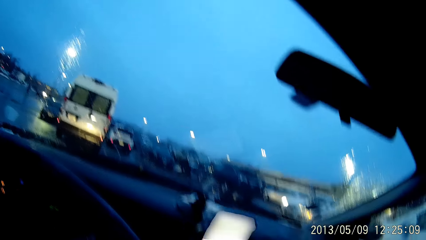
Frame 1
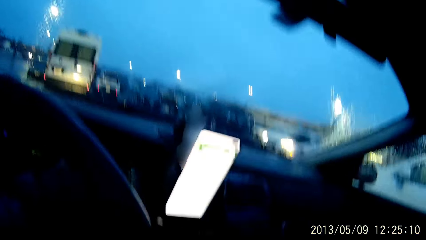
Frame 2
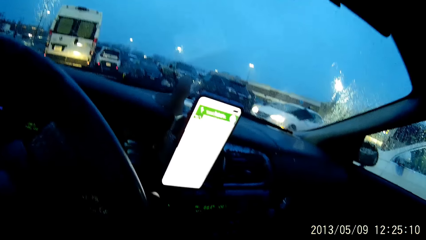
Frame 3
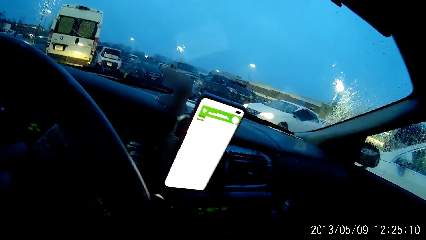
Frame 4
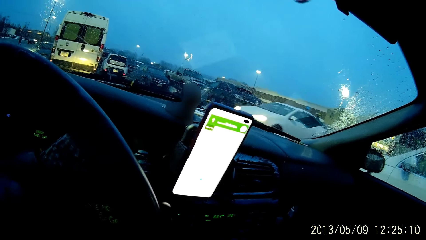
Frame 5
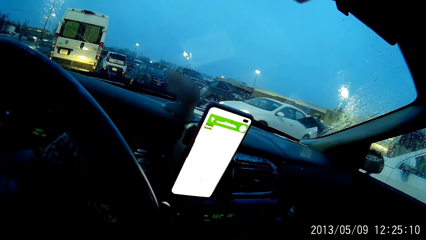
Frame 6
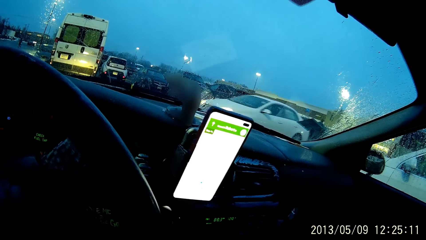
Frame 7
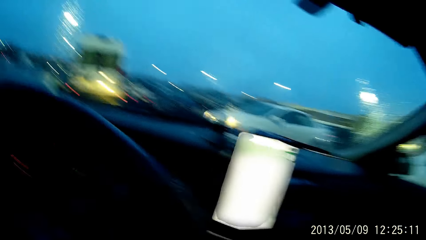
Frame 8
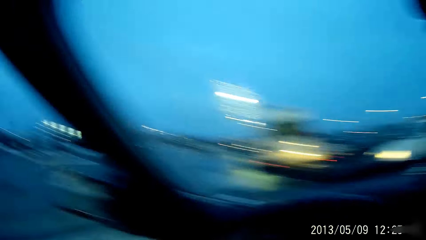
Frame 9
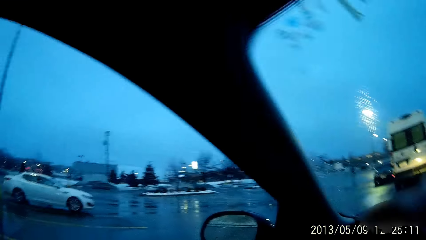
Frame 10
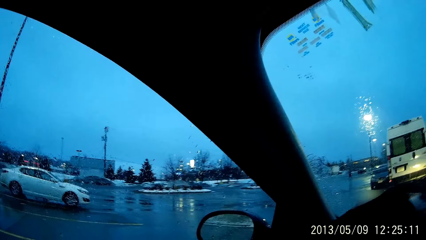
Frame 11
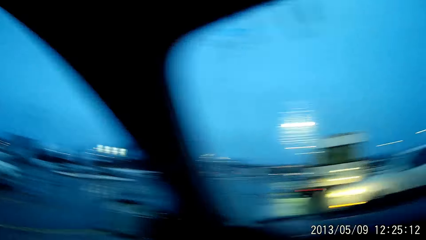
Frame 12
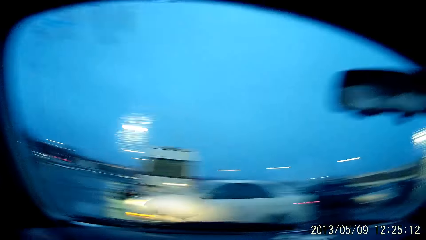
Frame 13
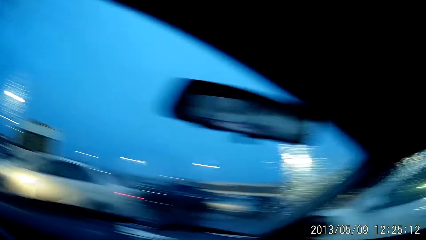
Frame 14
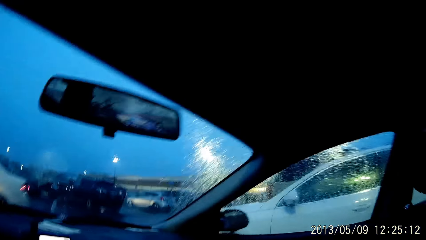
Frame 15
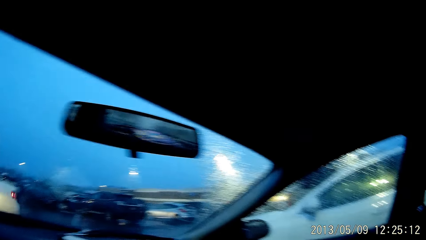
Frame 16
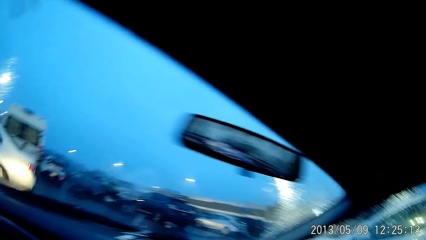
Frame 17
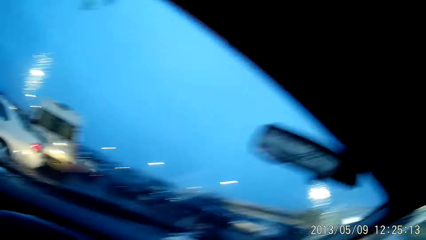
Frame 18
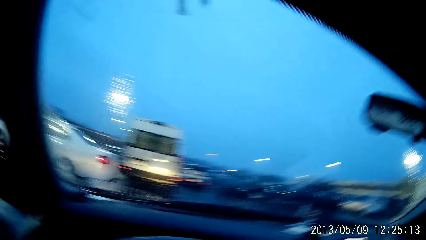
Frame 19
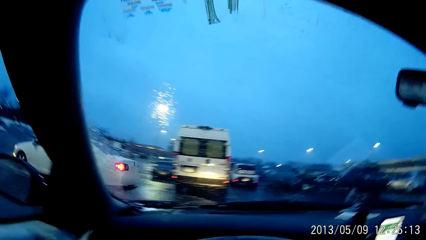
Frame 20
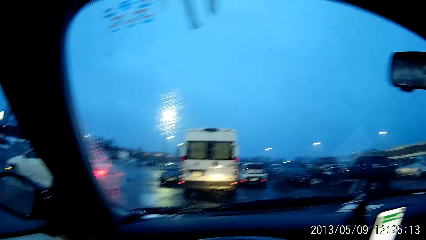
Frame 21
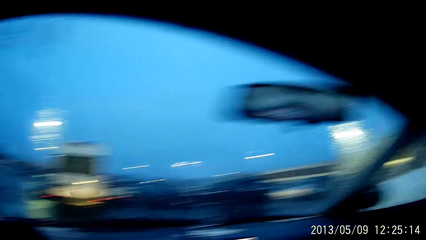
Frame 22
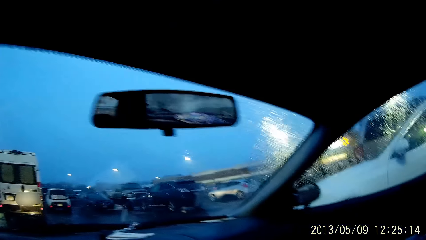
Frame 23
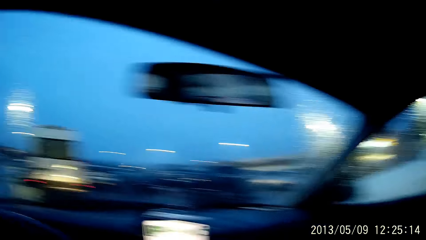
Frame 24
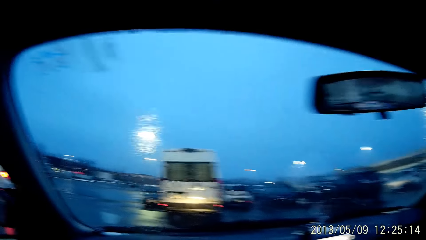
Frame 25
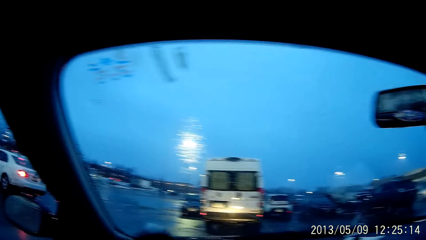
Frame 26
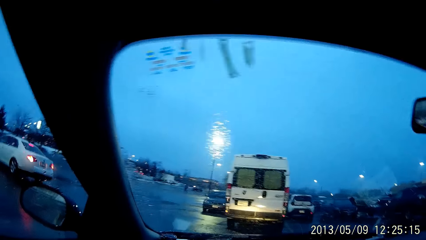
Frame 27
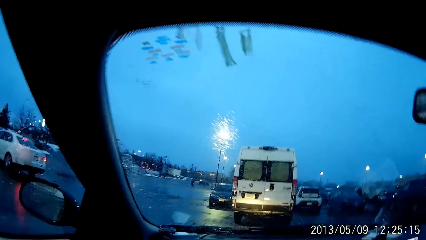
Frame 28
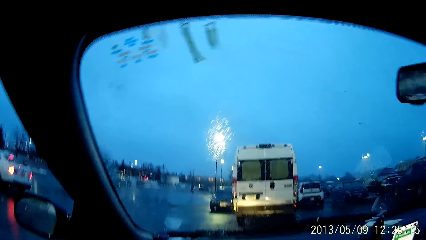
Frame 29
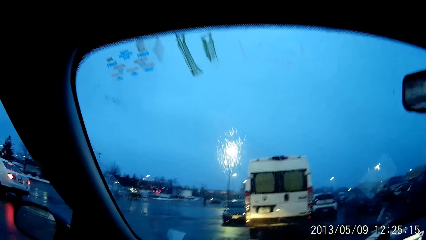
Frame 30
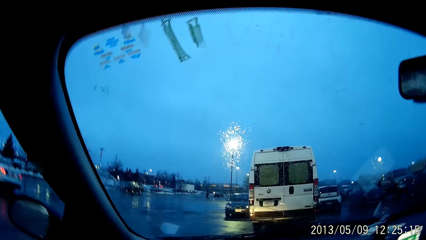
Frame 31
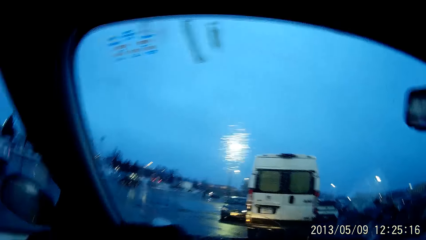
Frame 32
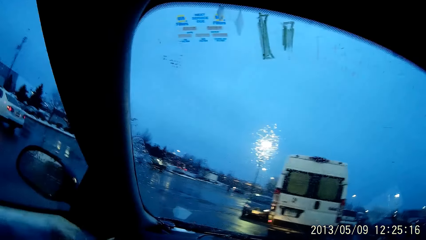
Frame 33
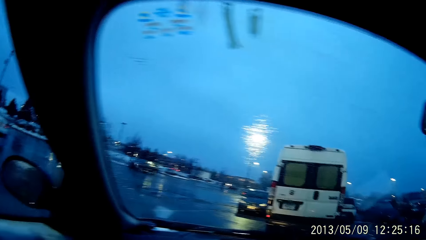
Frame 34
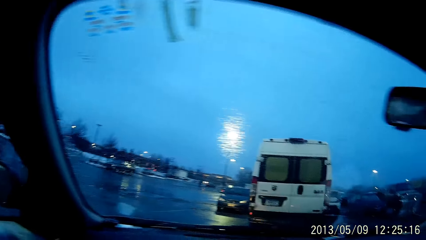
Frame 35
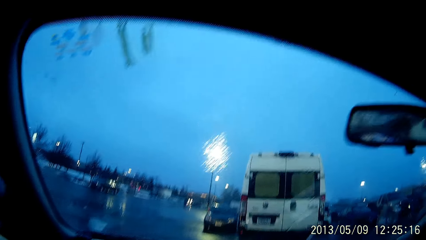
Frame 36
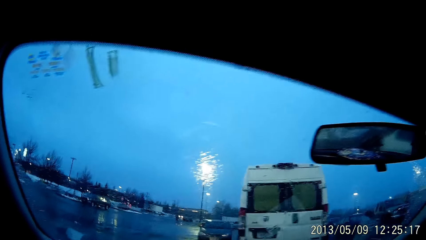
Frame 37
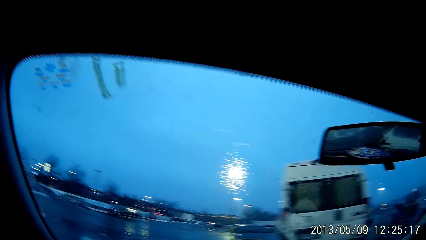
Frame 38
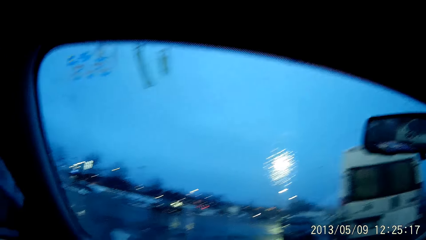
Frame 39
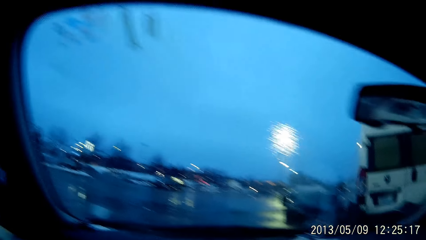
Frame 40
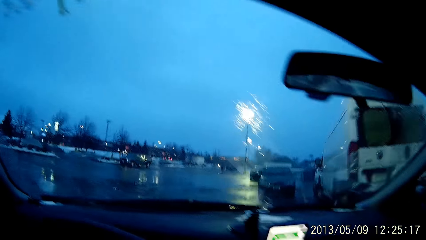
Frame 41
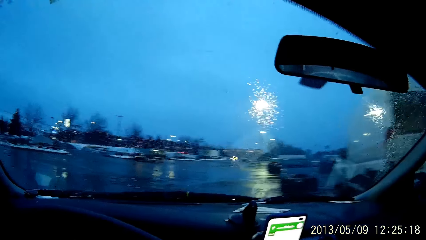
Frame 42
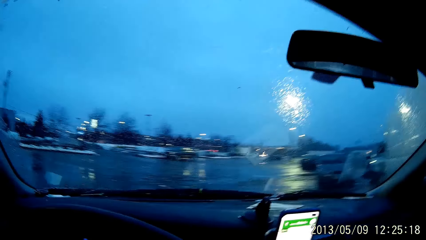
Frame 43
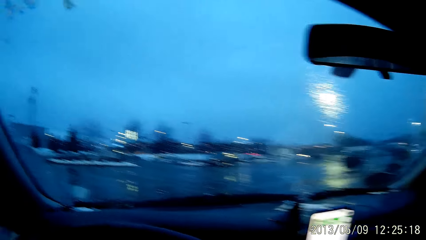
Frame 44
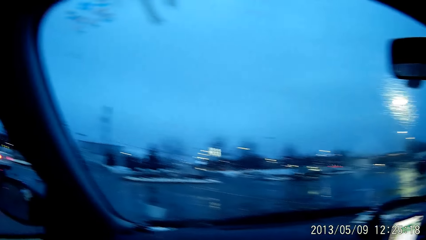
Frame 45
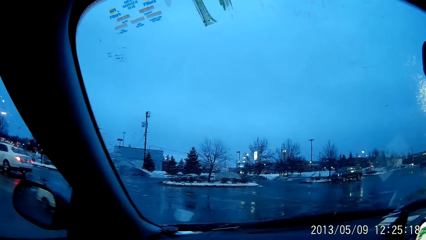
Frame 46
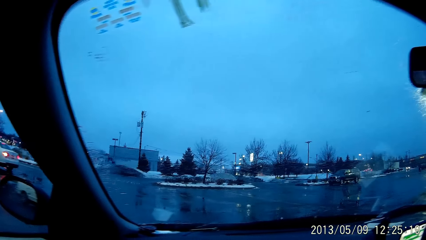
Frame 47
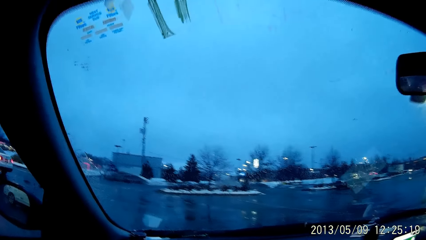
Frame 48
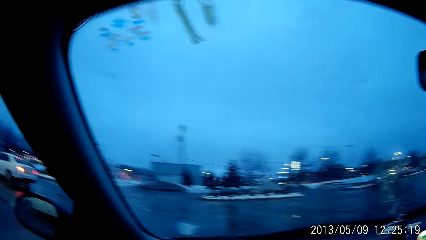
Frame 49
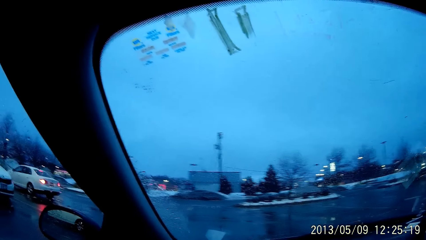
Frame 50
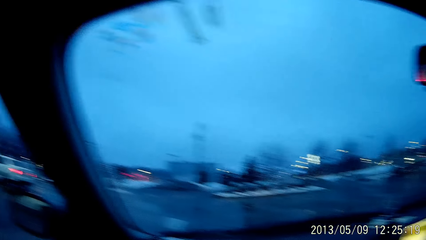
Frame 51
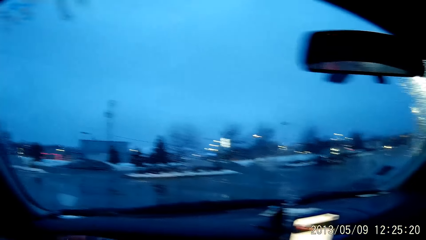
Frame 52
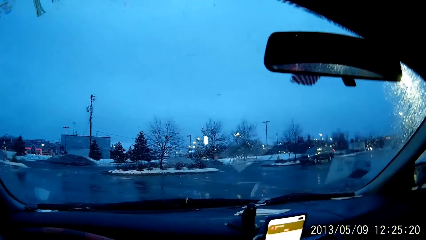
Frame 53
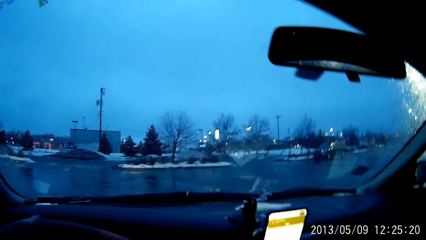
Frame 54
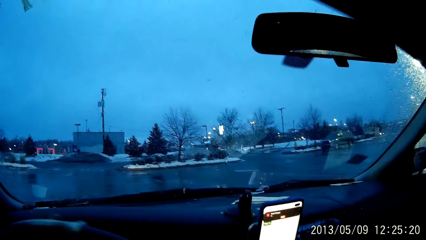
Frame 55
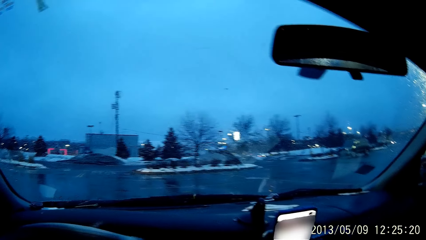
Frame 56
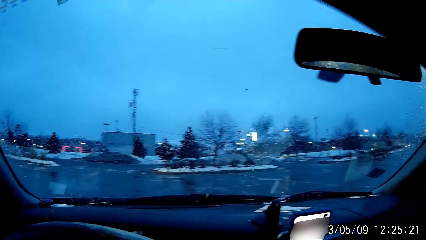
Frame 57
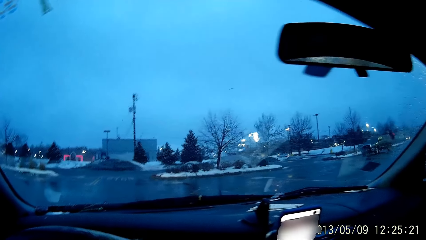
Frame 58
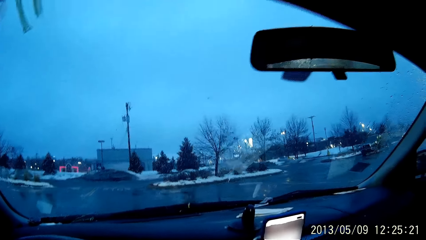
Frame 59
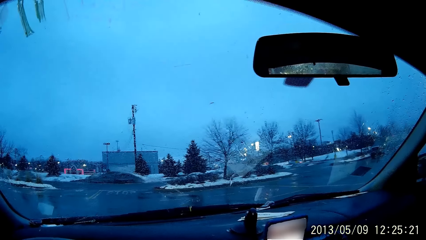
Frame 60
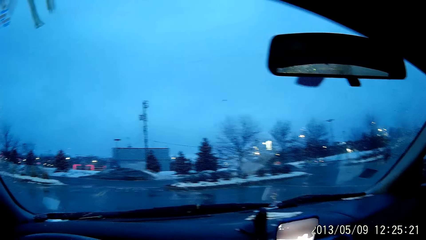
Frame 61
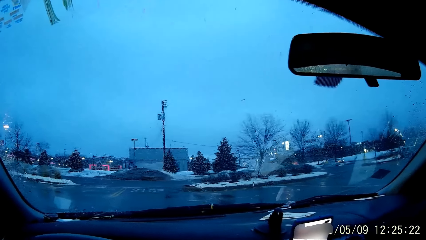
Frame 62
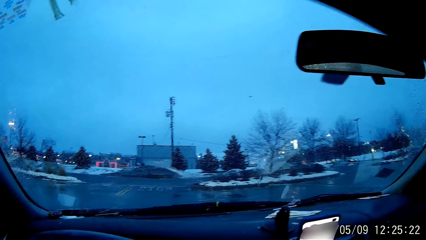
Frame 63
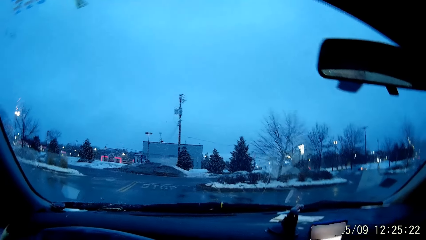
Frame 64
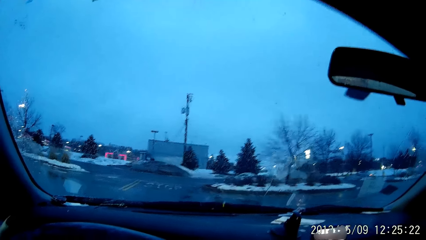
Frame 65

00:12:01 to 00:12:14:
The camera wearer drives the car with her left hand. She drives the car.

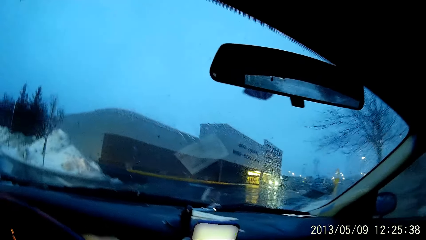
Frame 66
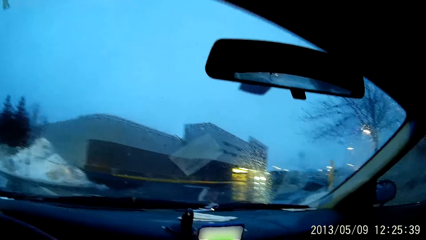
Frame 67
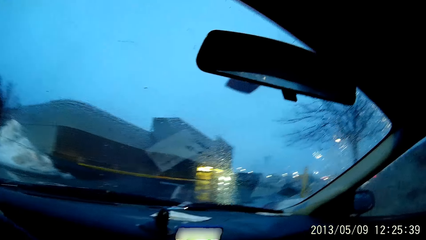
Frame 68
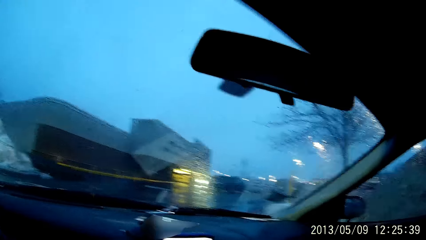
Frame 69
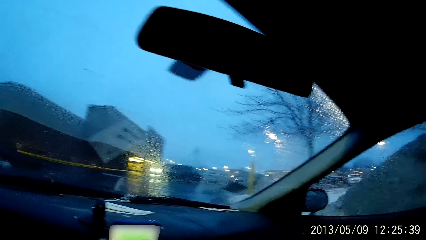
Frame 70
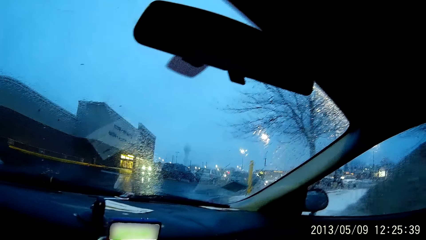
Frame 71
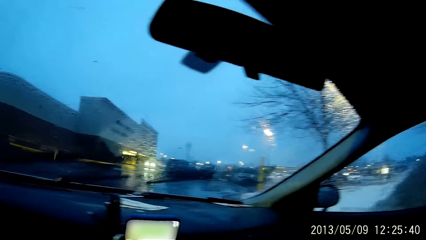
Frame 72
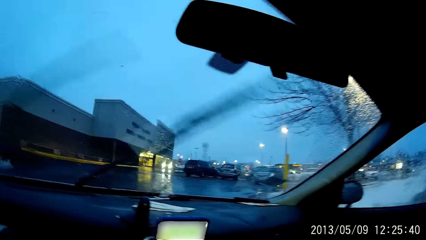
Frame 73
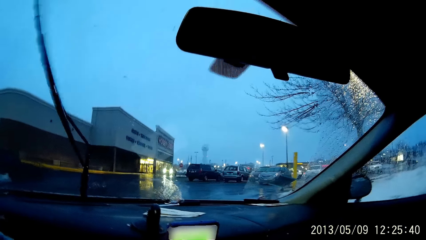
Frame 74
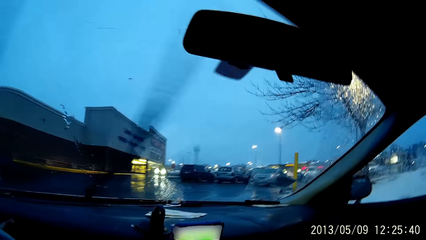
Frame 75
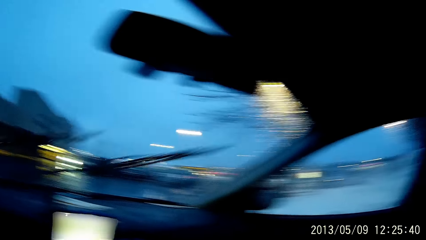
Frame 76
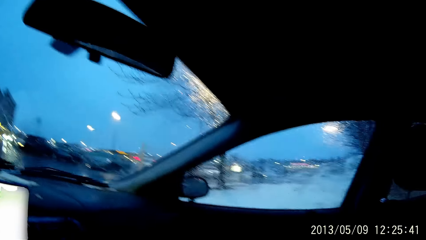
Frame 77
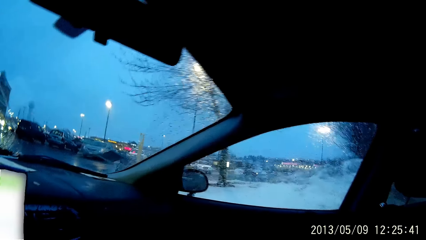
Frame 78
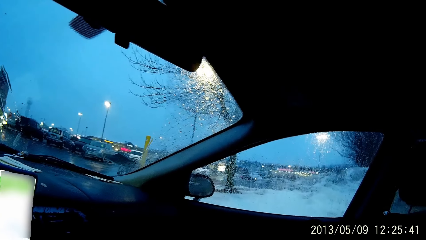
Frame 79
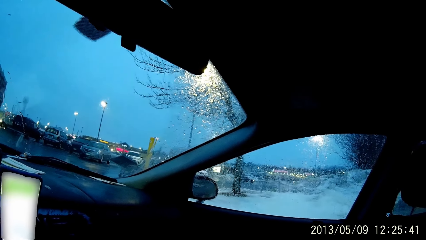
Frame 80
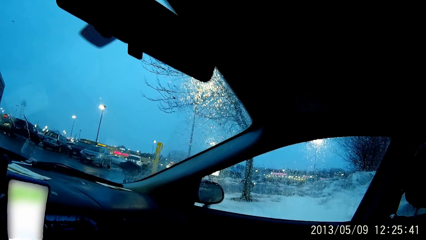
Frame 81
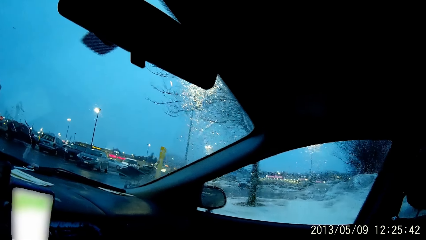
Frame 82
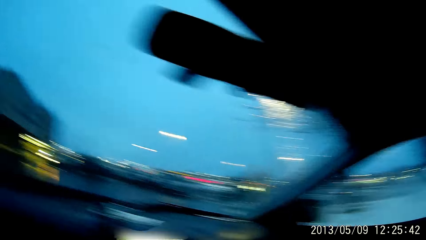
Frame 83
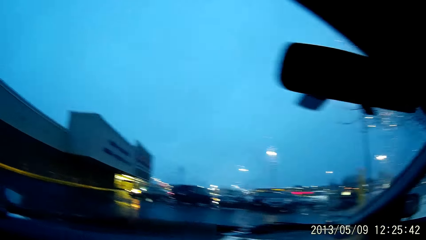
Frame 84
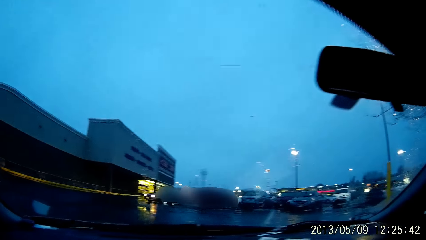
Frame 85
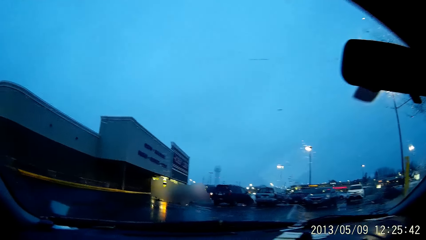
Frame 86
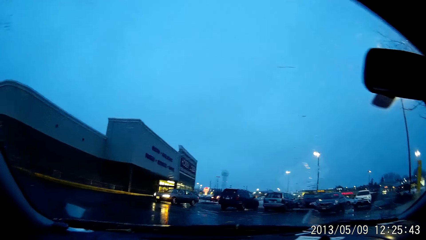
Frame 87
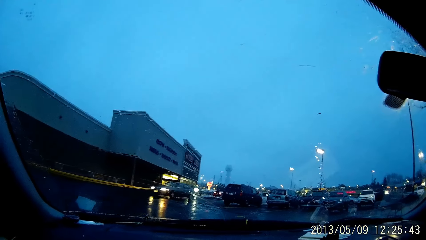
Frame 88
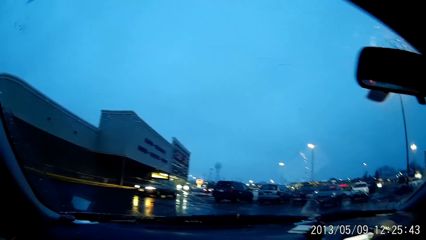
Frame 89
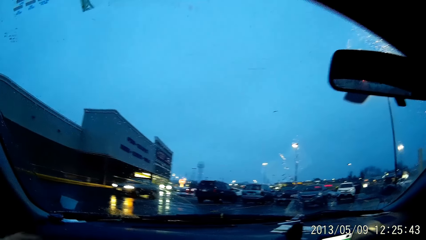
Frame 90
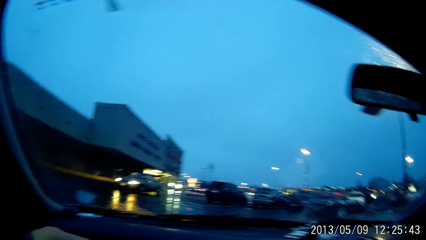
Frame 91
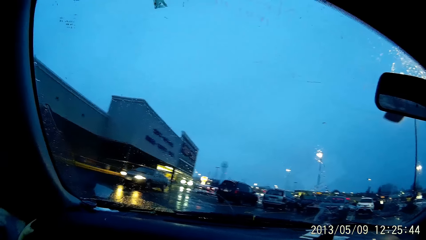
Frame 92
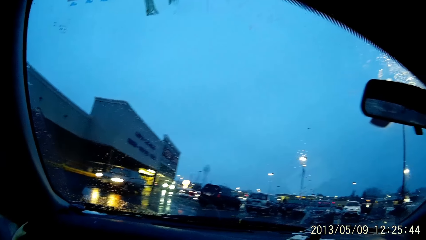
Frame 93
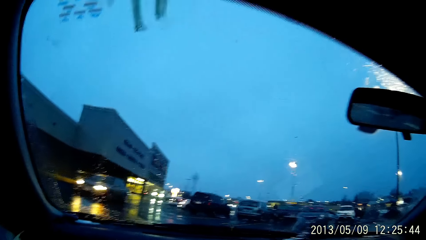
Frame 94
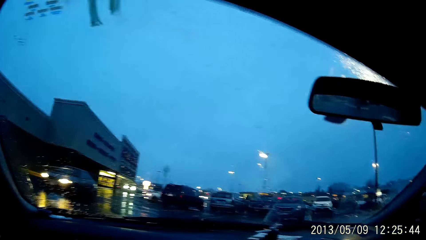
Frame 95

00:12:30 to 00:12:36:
The camera wearer cleans the windscreen with the windshield.
